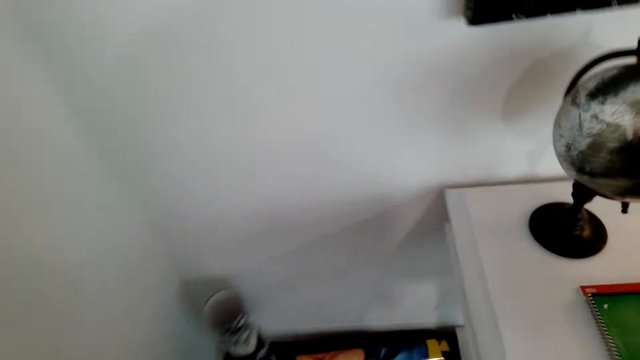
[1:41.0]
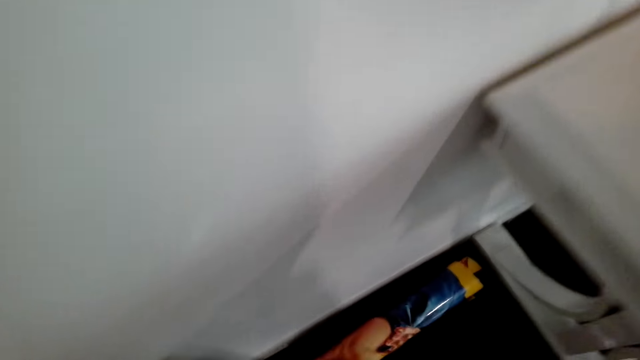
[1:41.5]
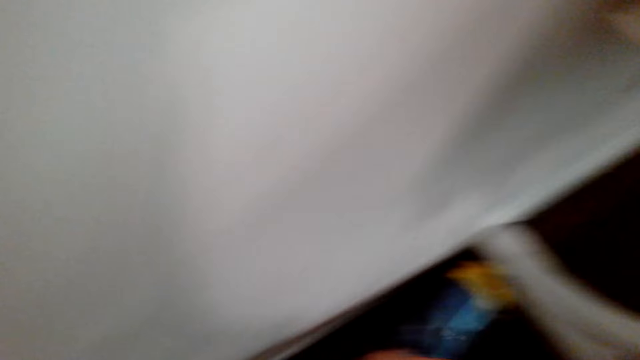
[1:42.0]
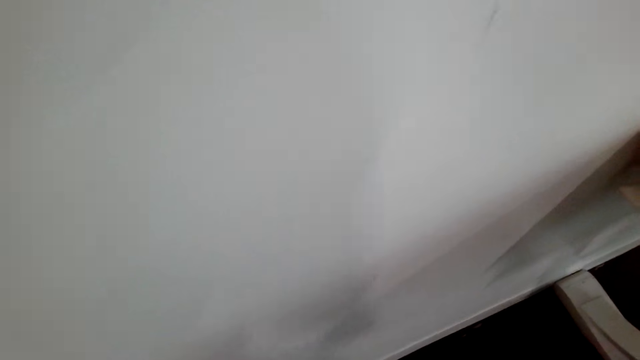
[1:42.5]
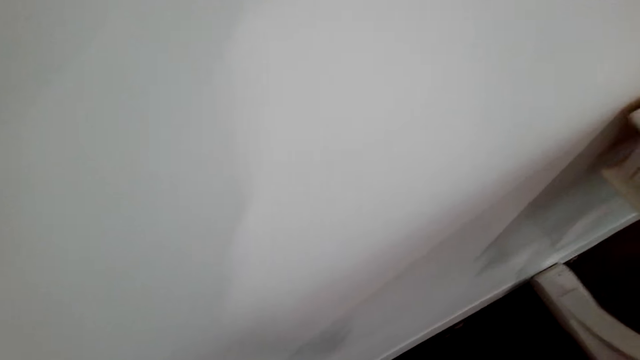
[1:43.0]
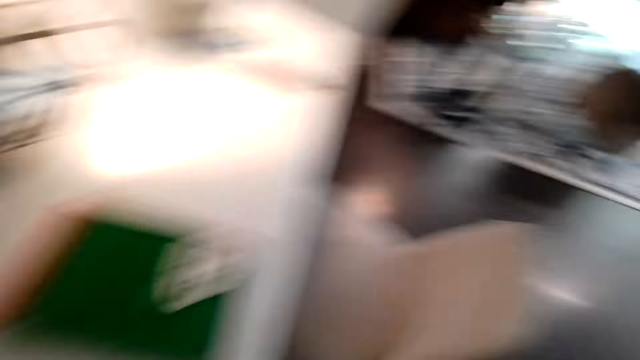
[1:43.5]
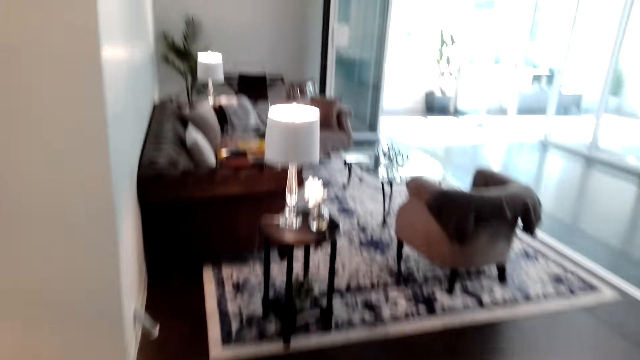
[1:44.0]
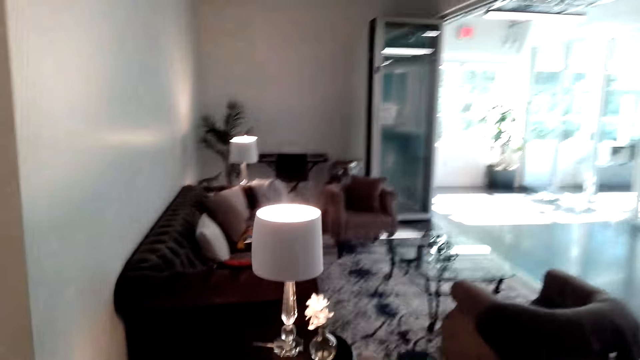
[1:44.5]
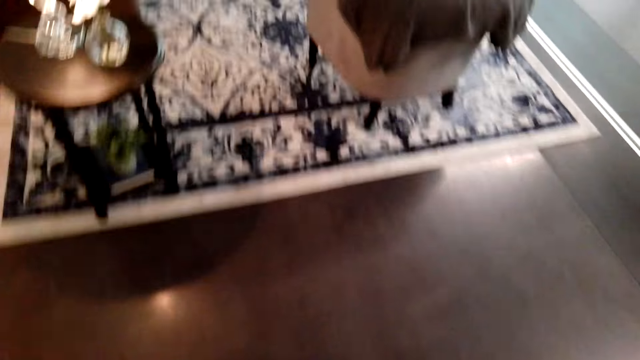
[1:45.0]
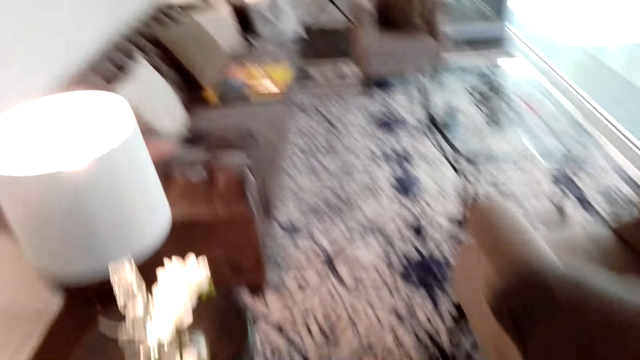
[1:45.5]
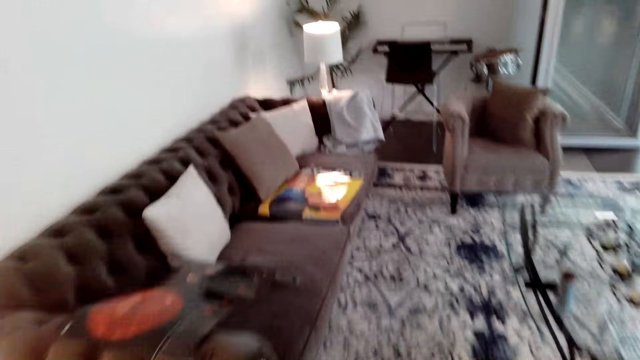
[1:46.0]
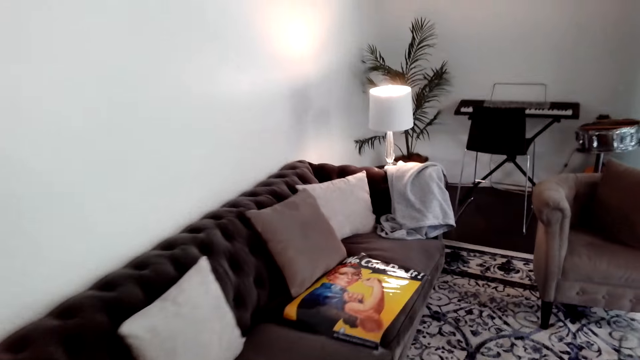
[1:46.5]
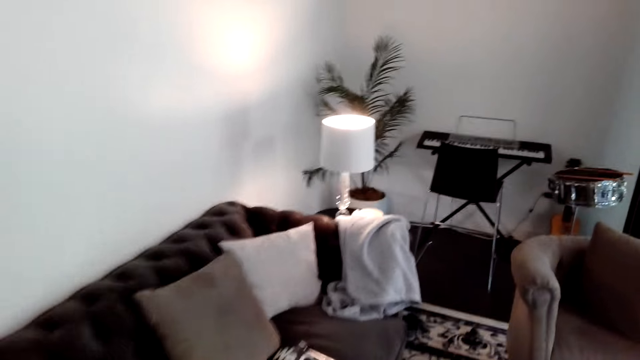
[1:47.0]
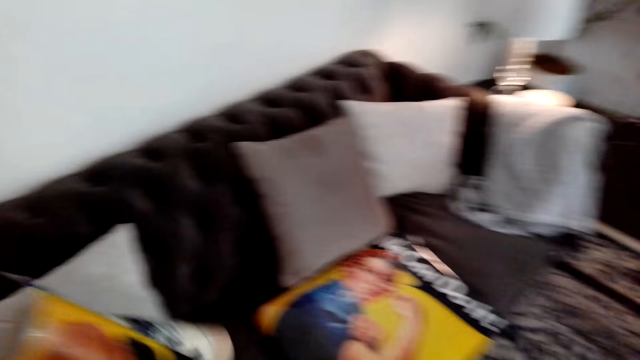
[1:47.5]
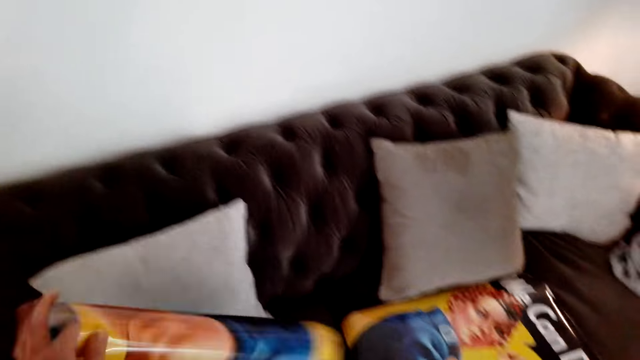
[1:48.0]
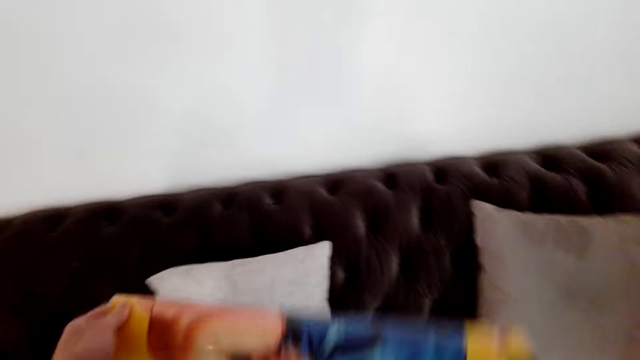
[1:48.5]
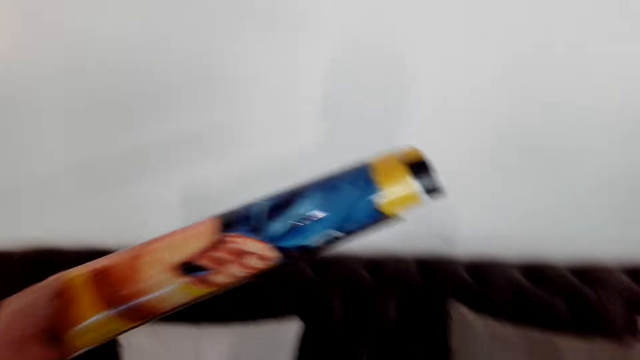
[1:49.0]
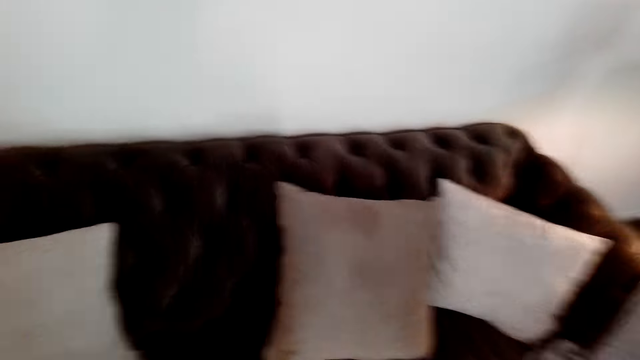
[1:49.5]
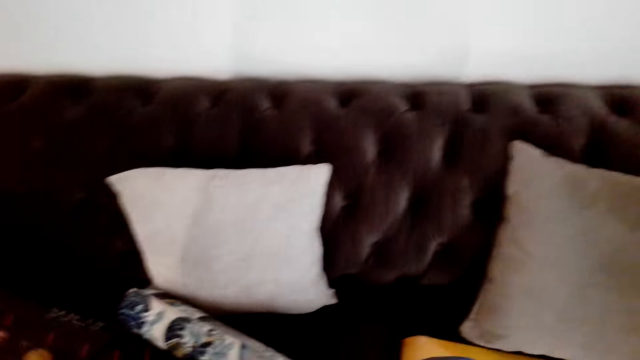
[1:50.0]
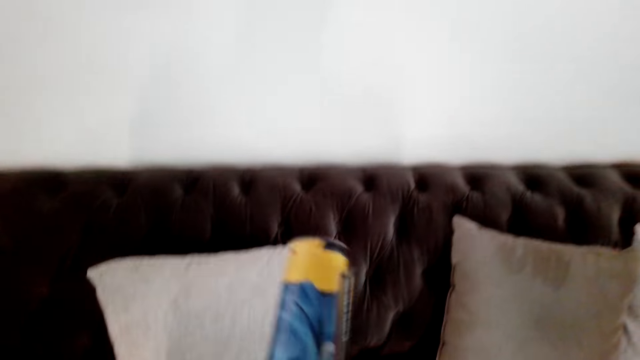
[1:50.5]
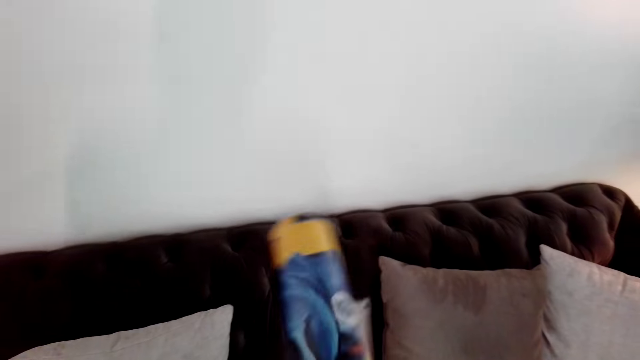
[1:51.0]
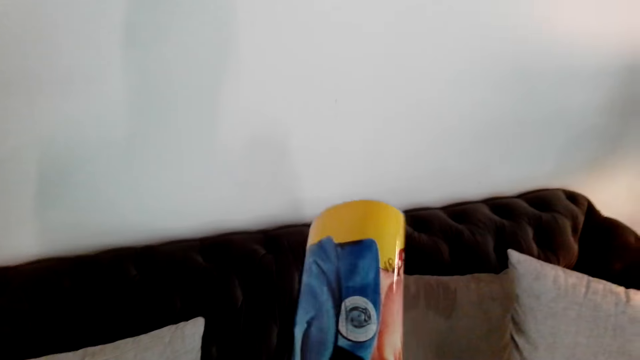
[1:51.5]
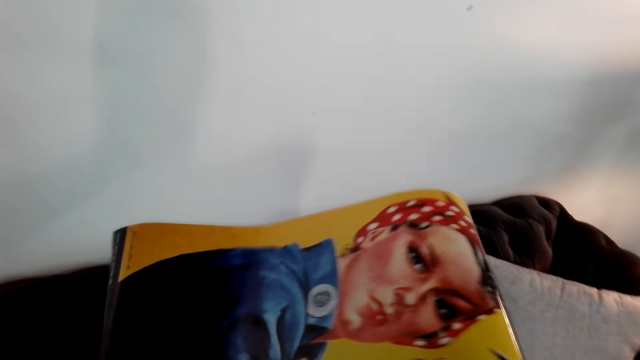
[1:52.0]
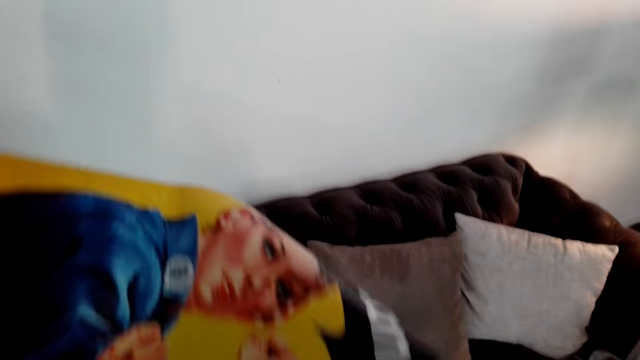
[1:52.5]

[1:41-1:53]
The camera wearer picks the poster or wall picture. They walk. They move the wall picture on the chair. They lift the poster. They unfold the poster.

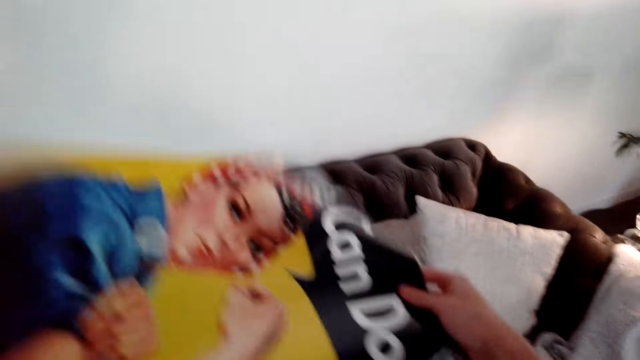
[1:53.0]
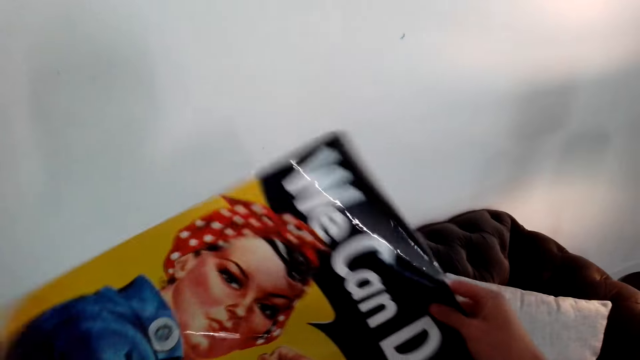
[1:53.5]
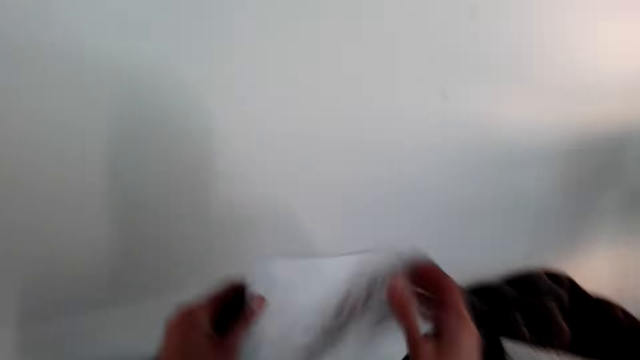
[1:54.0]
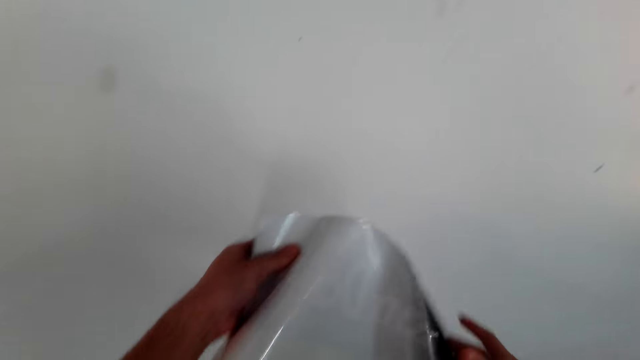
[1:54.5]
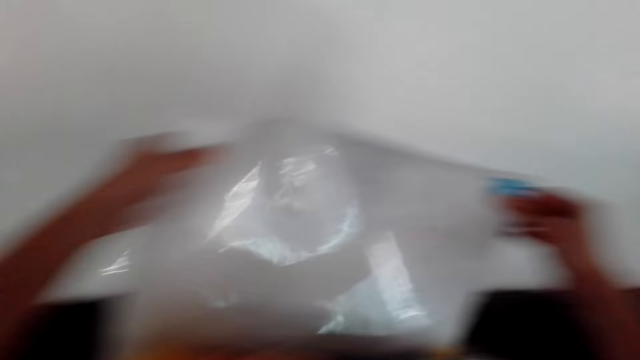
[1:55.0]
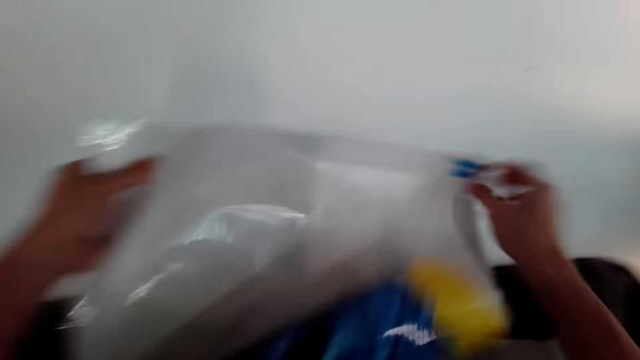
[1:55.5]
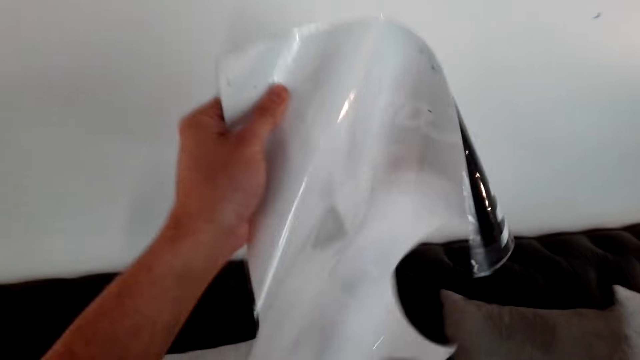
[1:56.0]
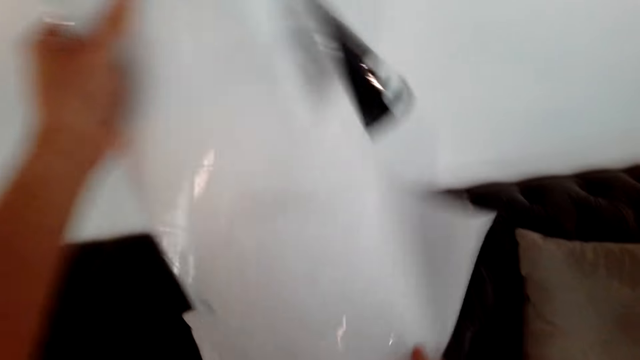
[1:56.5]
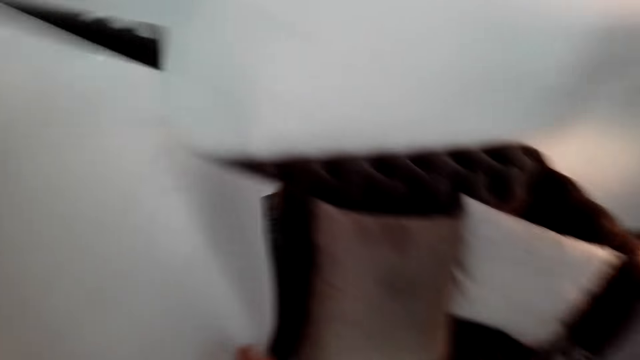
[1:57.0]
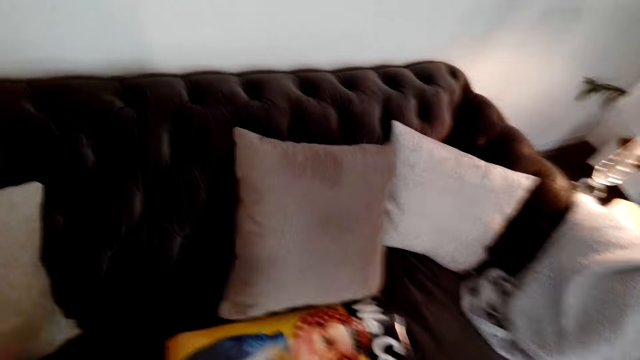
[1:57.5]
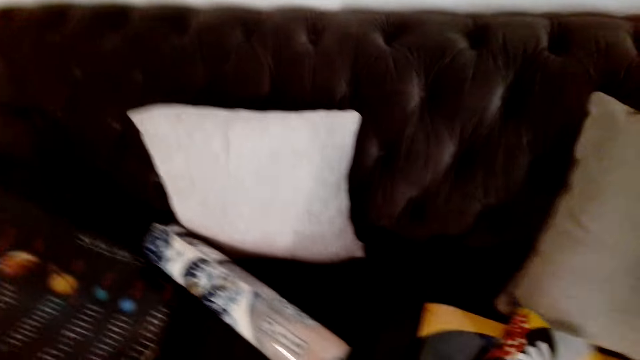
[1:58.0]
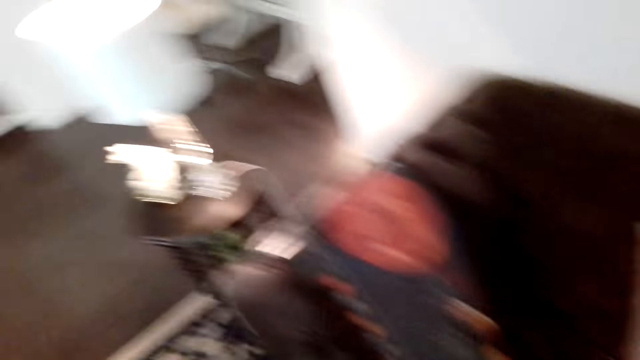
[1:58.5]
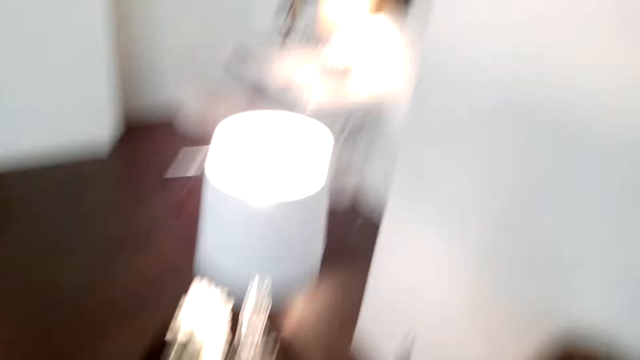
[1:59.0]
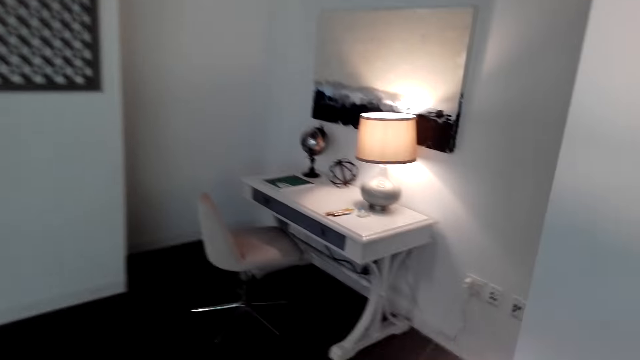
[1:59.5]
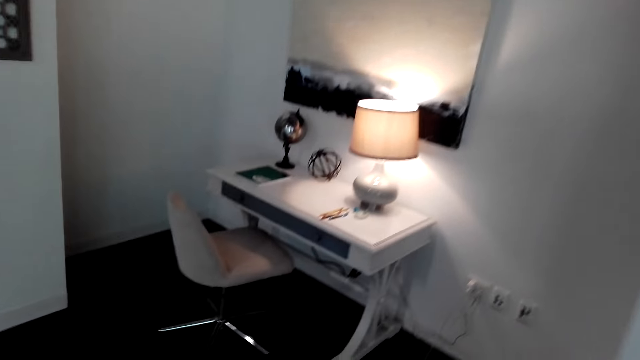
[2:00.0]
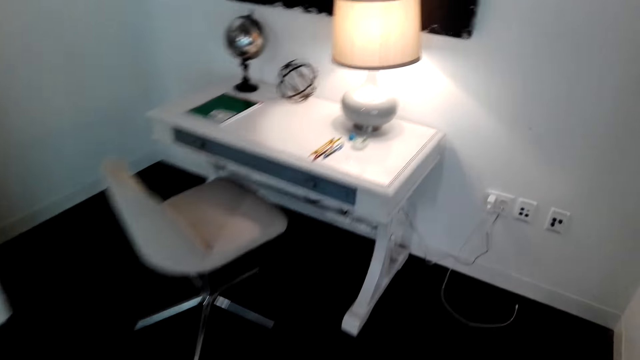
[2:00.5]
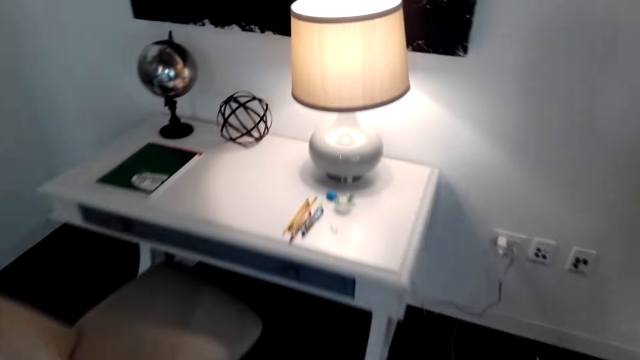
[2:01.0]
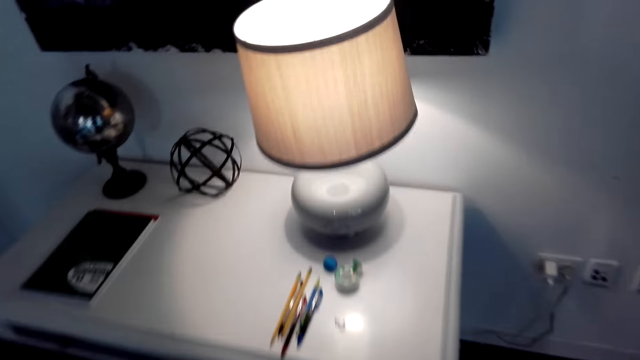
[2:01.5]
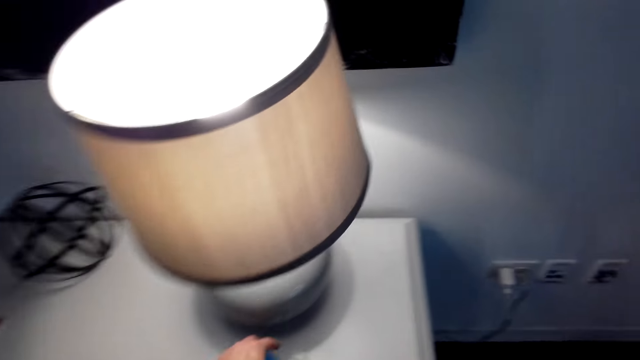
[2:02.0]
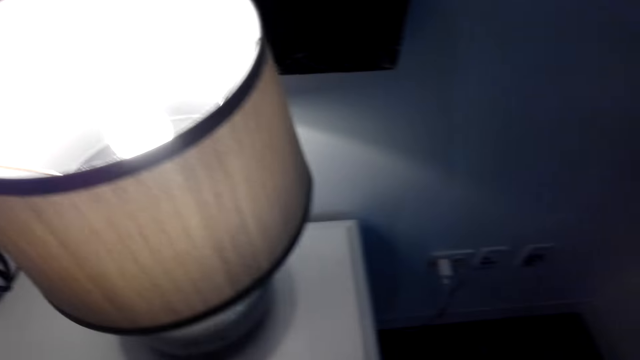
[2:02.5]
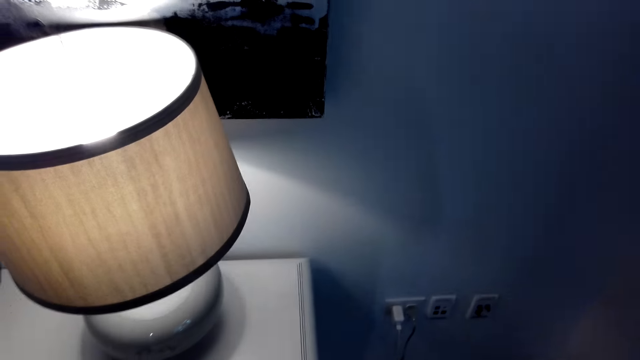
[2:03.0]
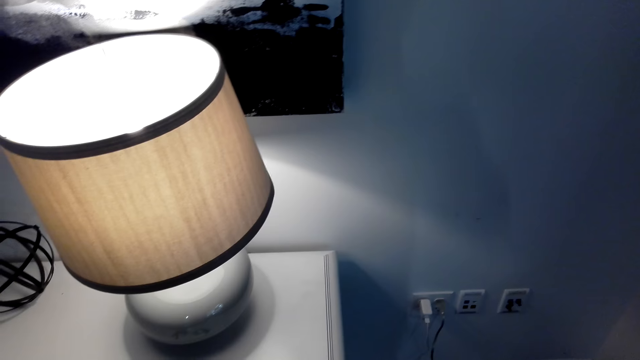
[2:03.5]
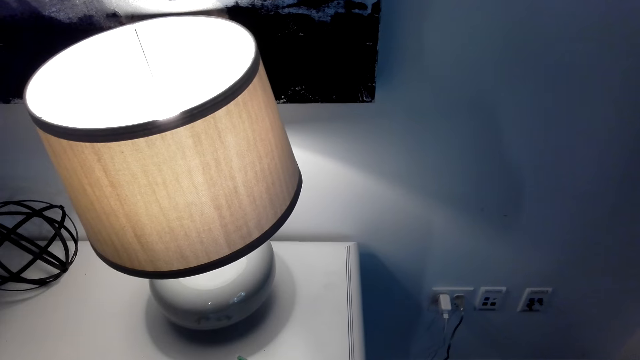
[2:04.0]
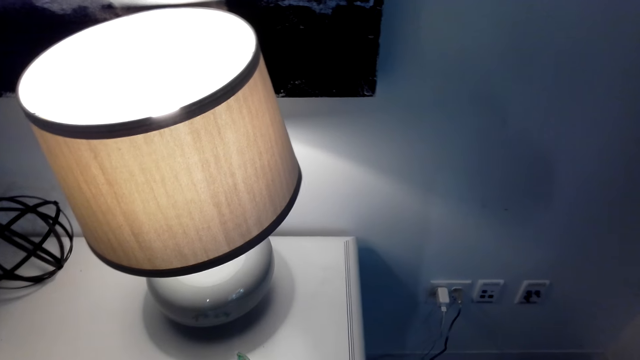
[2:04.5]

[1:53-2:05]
The camera wearer moves the wall picture or poster. They turn the poster. They hold the poster with the right hand. They unfold the poster. They put the poster on the sofa. They walk. They pick the poster tack on the table.
